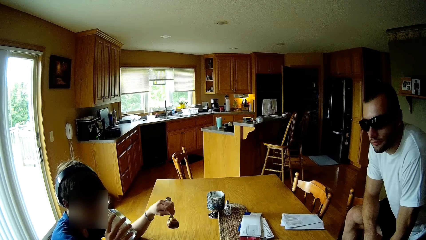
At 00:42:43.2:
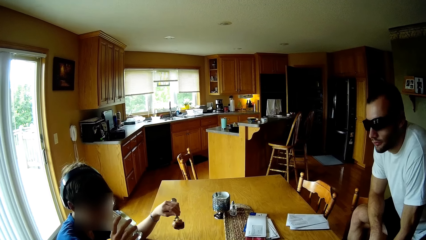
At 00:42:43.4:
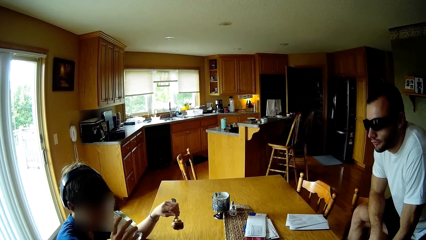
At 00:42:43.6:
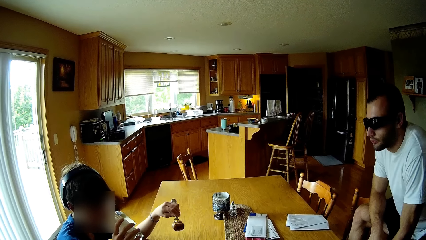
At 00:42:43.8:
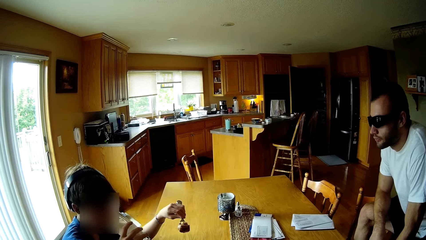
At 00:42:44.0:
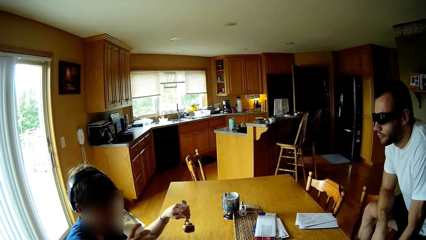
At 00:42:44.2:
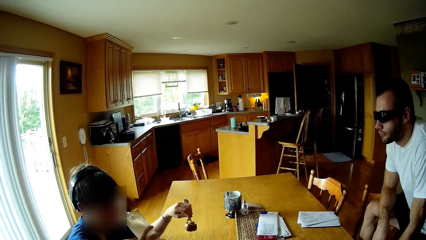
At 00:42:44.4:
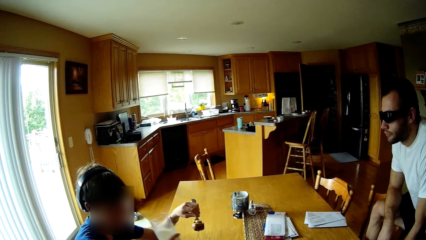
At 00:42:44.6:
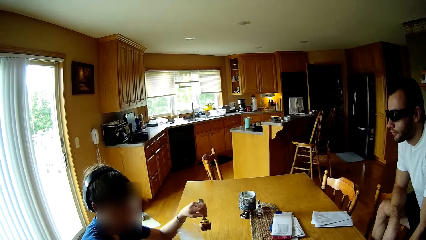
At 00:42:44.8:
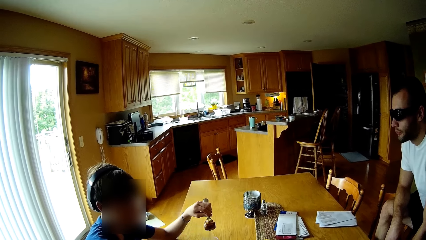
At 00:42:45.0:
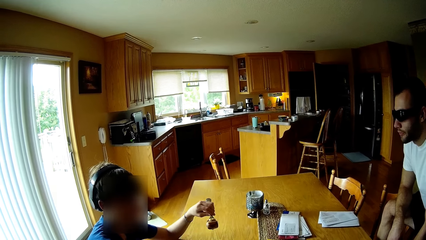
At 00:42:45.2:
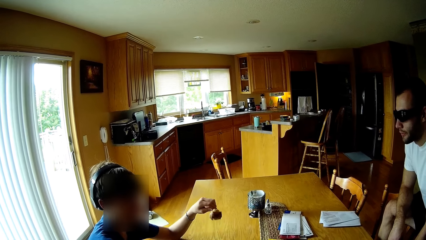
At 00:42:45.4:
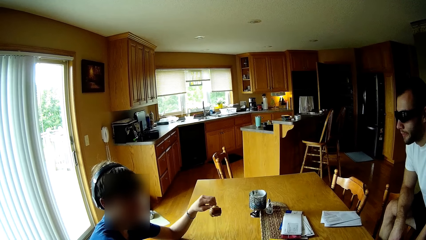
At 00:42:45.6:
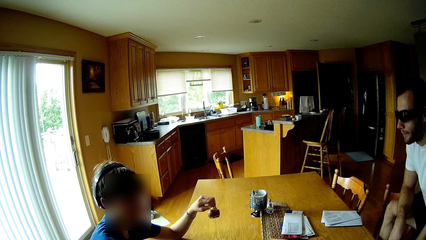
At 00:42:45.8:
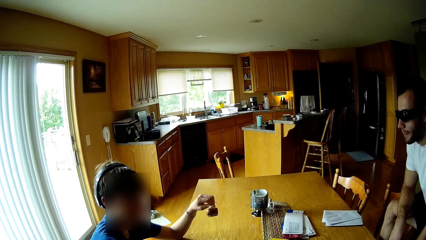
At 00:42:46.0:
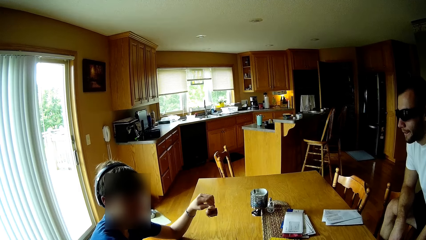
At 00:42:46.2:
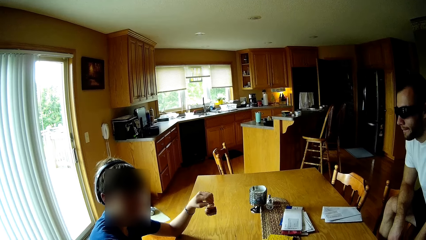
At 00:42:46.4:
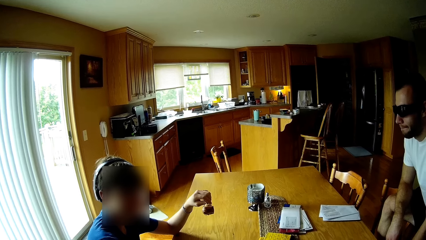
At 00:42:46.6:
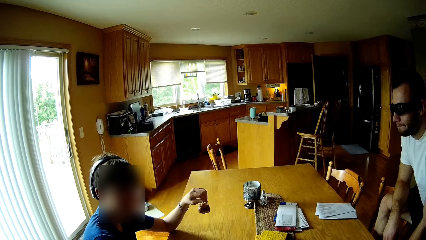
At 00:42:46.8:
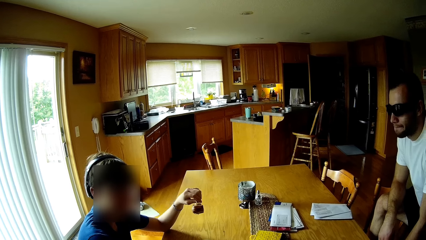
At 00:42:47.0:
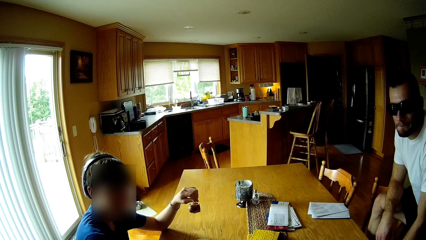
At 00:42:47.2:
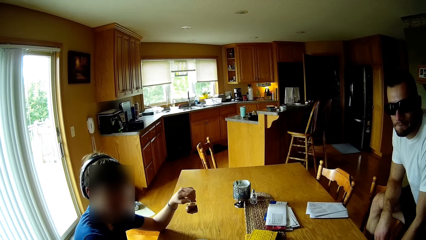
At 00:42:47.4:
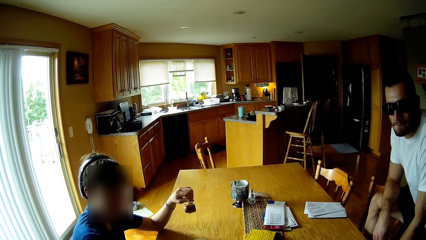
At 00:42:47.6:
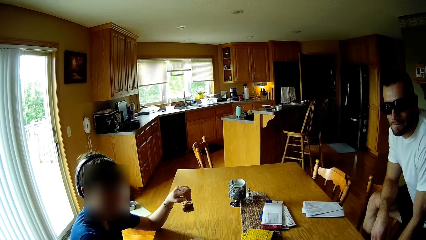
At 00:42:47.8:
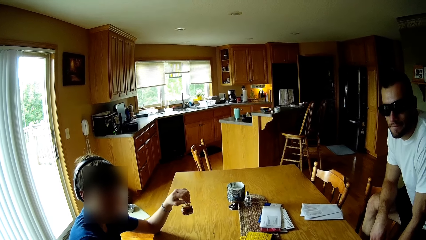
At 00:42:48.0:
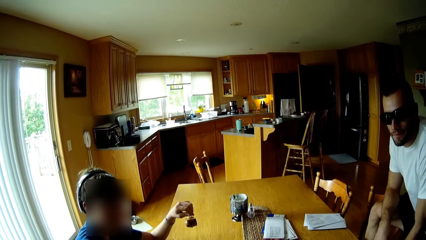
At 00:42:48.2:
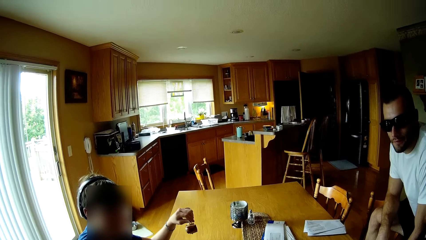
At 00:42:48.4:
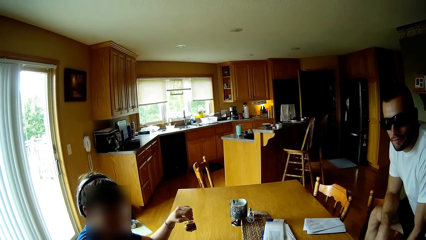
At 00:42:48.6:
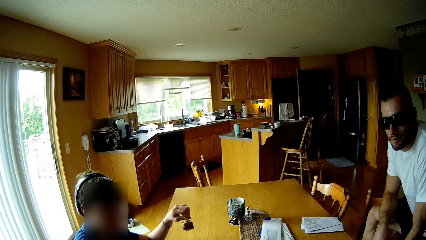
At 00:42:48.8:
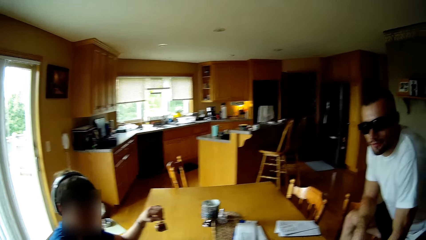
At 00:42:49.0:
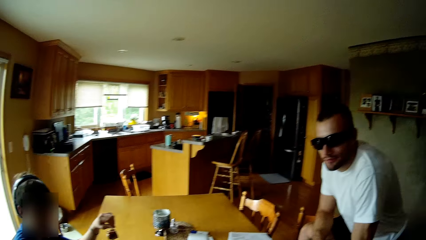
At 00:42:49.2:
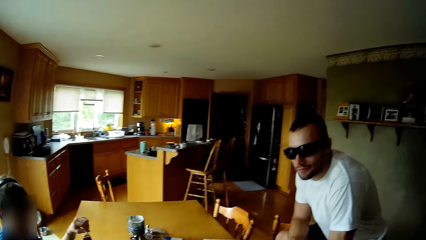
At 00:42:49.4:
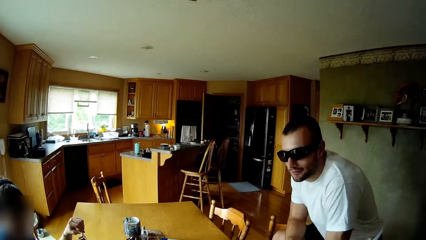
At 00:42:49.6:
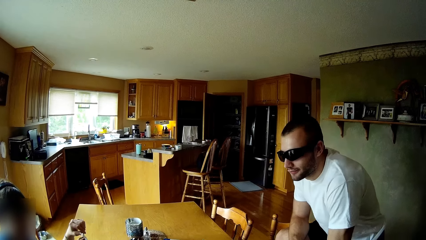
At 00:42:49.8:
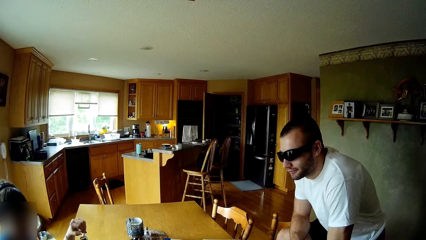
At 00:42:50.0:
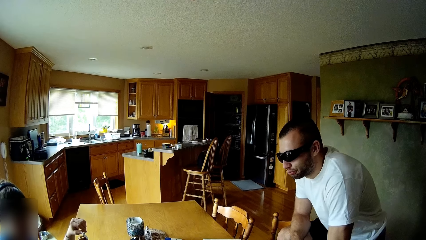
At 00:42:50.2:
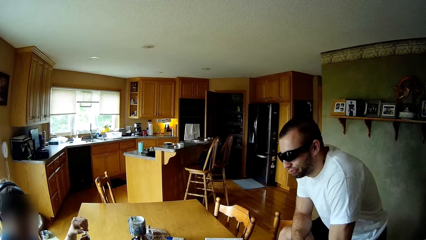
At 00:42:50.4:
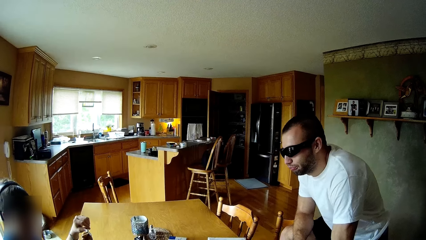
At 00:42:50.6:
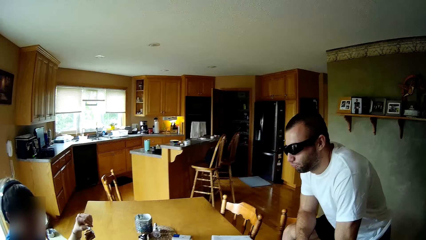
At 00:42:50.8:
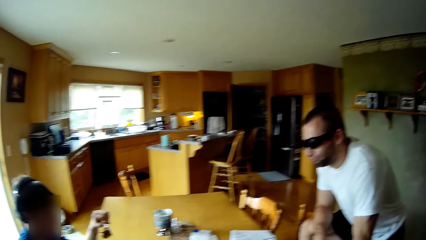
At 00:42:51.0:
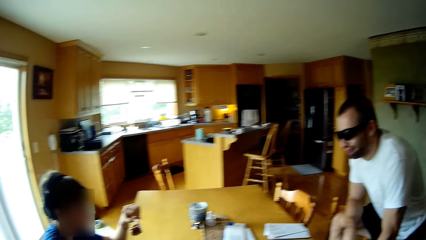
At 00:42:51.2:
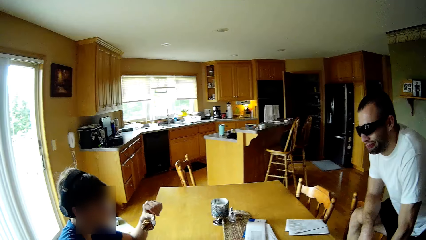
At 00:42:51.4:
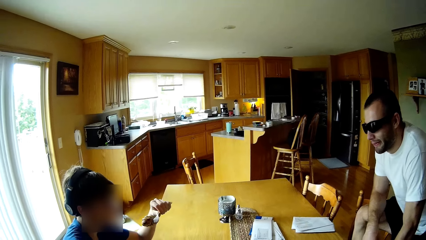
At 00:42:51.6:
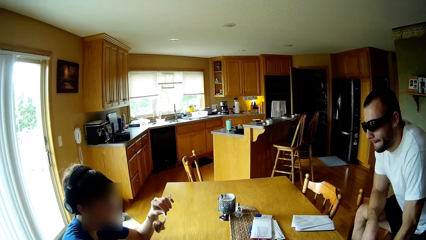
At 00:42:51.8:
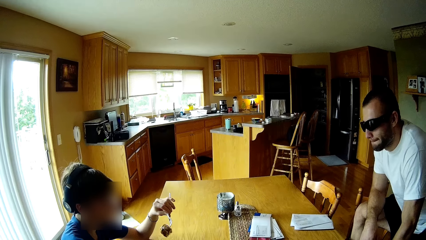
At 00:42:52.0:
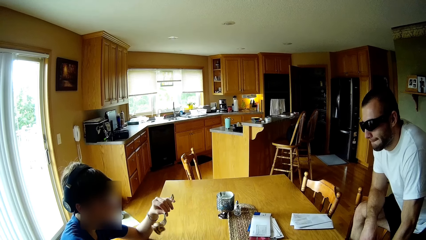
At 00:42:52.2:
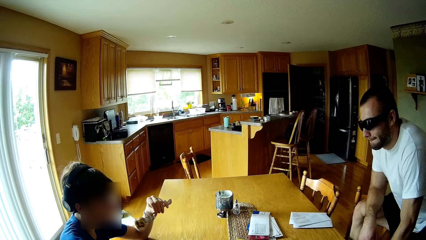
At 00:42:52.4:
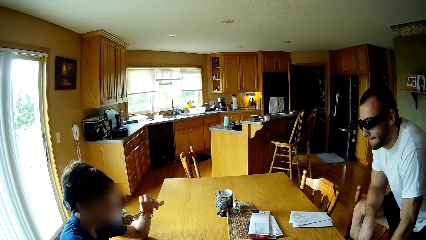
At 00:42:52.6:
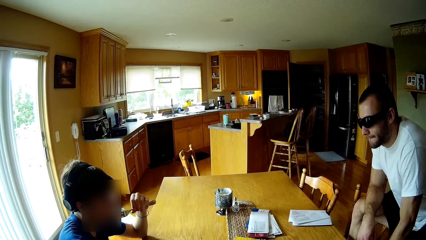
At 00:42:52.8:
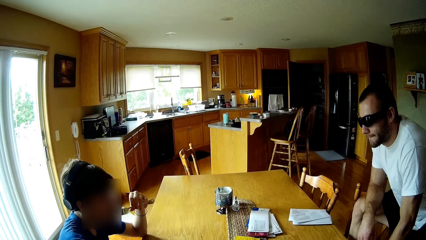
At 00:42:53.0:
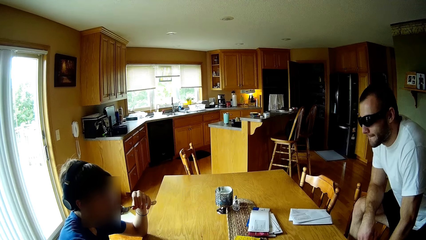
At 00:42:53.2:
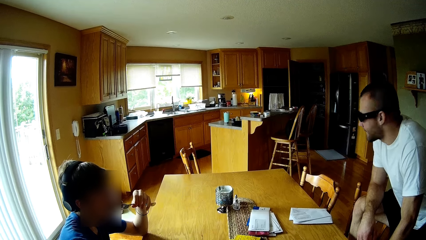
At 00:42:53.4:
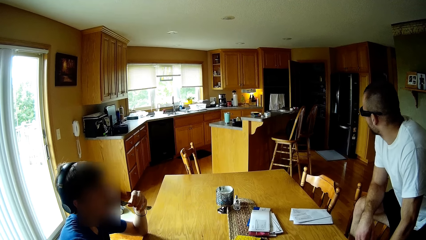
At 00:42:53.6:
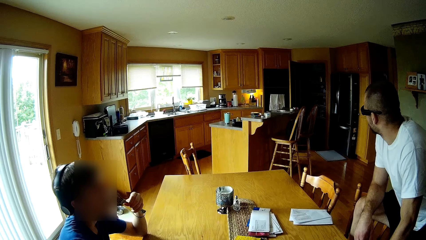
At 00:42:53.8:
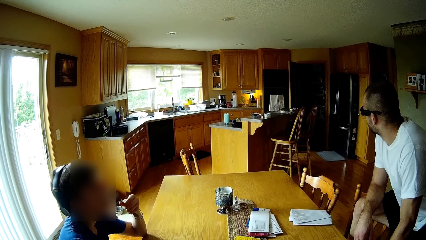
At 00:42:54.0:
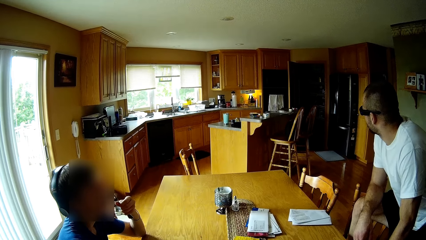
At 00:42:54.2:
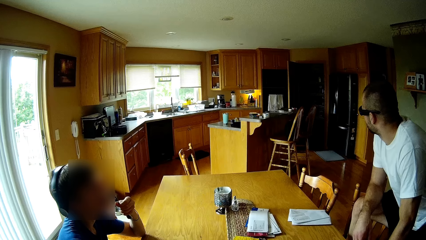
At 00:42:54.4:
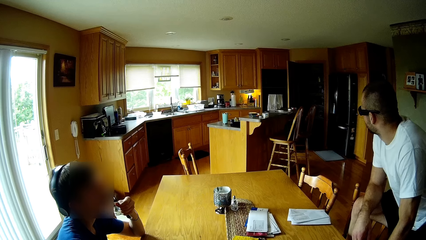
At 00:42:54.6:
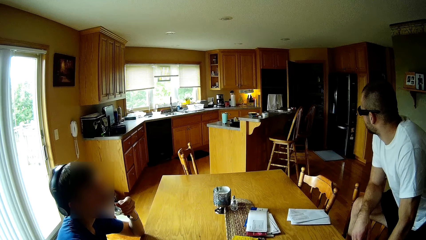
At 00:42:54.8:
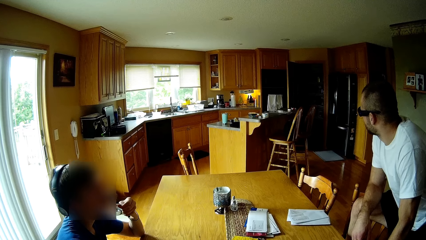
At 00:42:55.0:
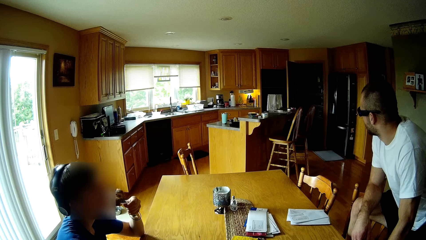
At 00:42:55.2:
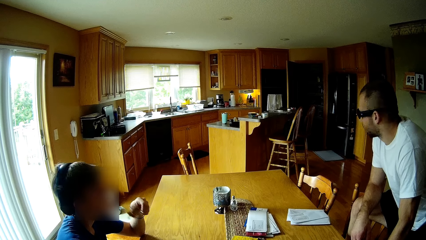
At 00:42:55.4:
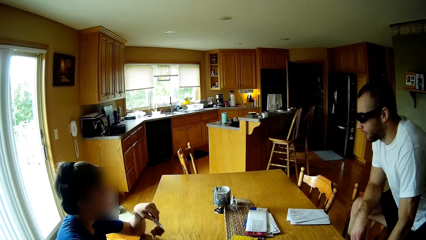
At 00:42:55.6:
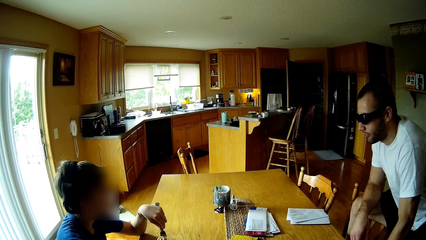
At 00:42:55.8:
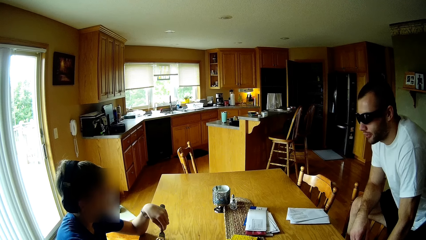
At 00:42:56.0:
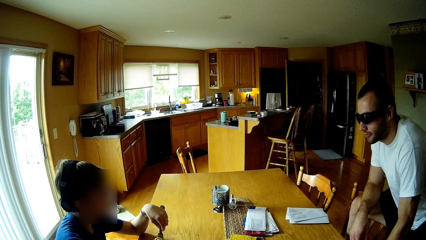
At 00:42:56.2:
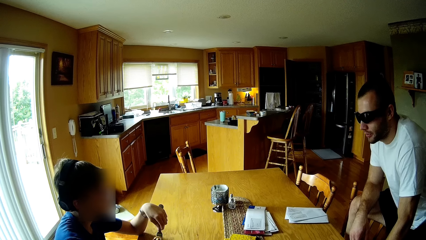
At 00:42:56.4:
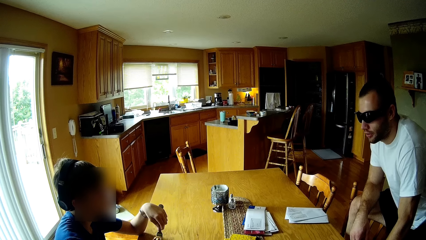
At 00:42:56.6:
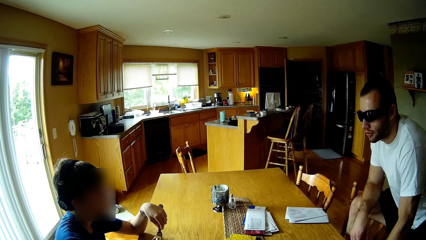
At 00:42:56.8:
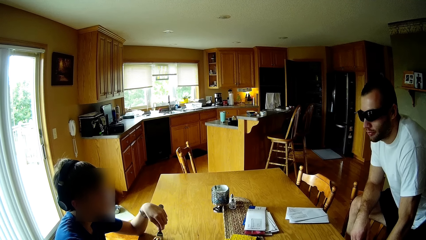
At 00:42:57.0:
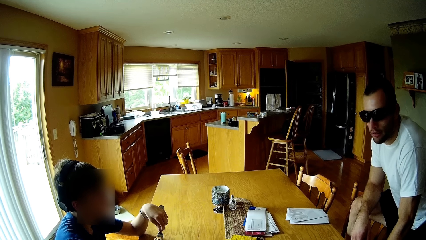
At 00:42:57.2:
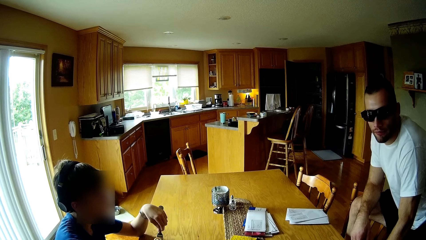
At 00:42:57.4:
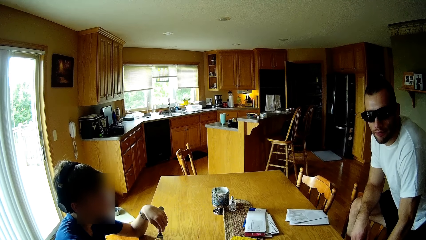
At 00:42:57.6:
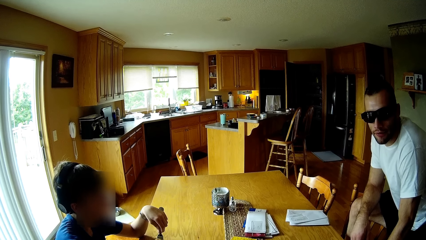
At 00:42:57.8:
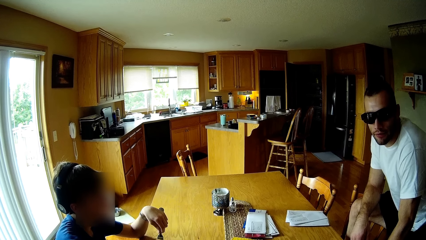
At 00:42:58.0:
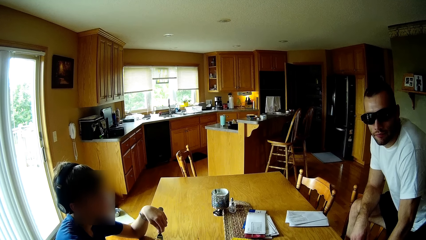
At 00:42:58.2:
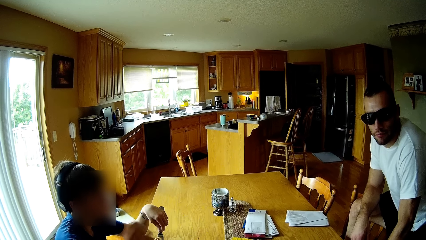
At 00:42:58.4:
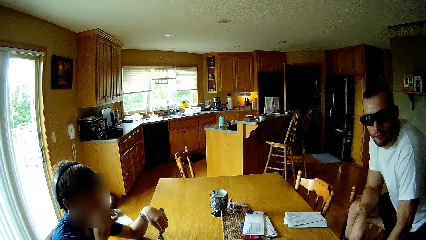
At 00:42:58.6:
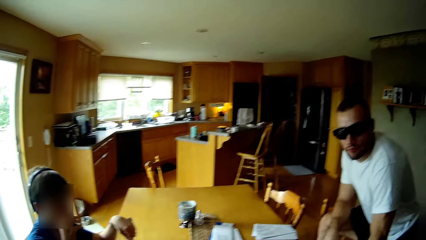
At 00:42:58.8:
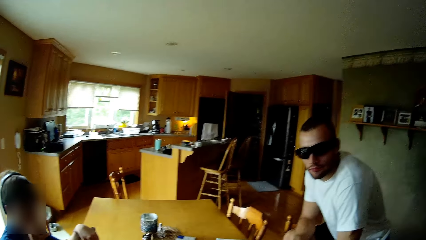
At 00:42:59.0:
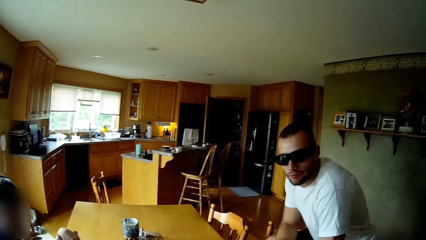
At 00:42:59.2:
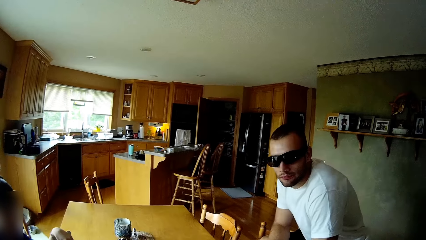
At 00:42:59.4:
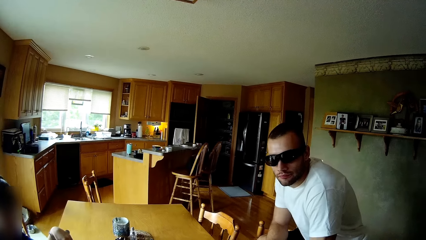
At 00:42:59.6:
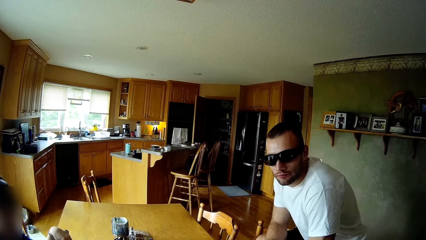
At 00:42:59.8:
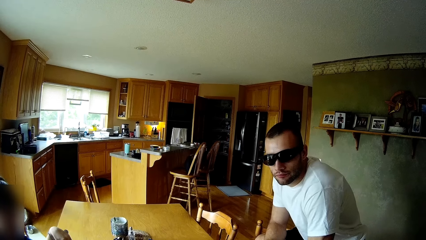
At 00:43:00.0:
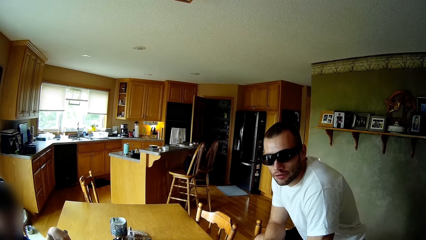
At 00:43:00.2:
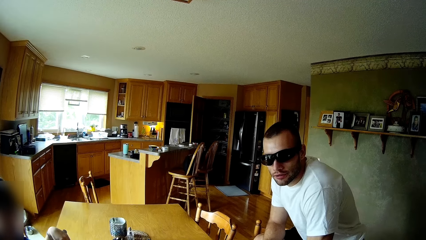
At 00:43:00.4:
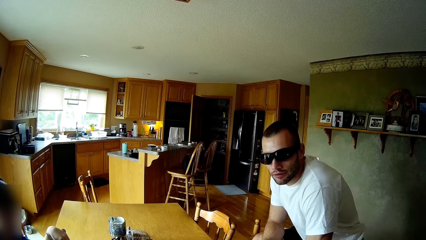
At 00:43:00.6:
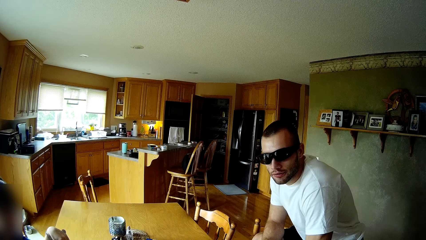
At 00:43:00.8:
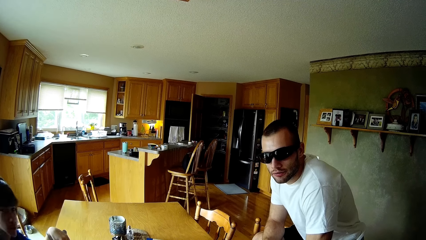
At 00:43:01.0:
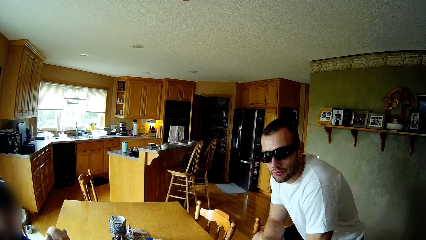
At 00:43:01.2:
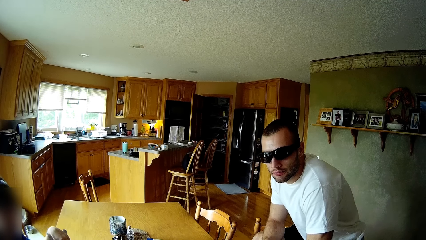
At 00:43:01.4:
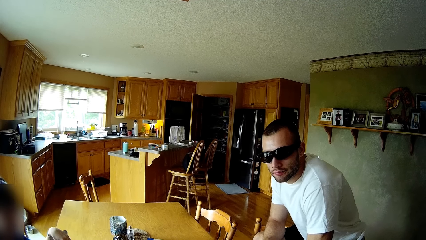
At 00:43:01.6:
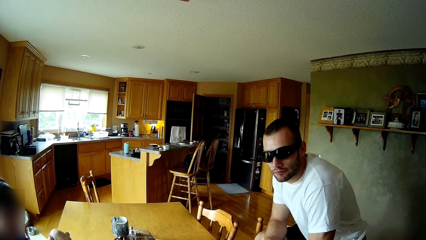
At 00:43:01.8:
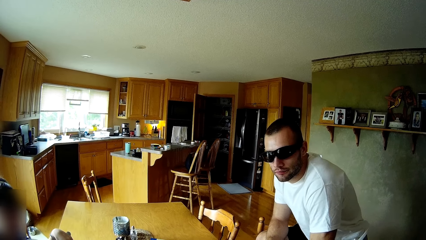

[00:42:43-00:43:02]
A man puts his leg at the chair. The man eats the food.
